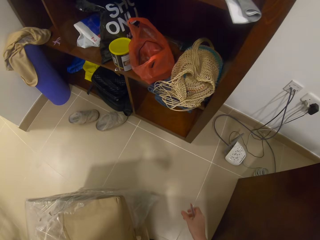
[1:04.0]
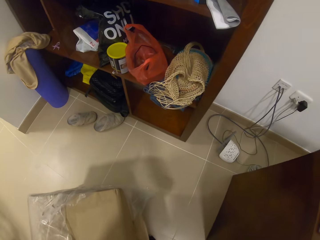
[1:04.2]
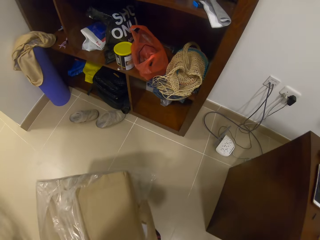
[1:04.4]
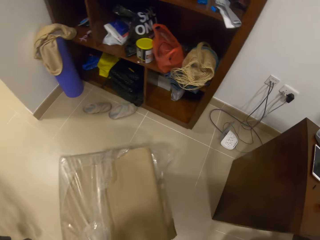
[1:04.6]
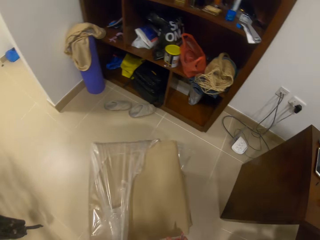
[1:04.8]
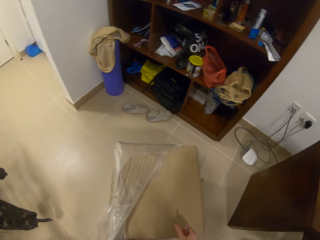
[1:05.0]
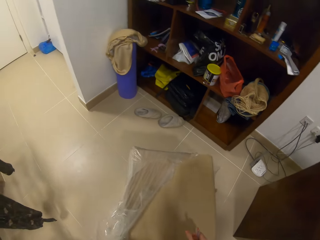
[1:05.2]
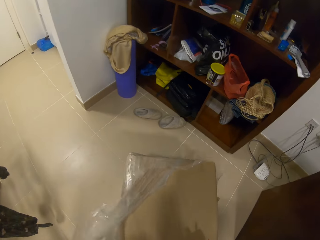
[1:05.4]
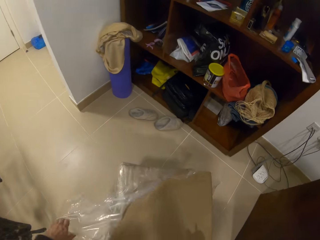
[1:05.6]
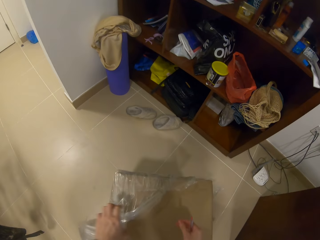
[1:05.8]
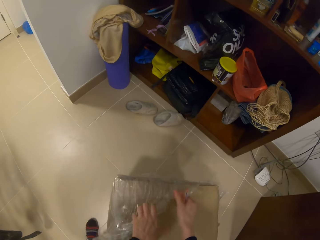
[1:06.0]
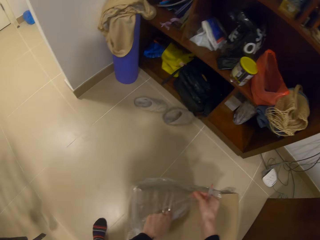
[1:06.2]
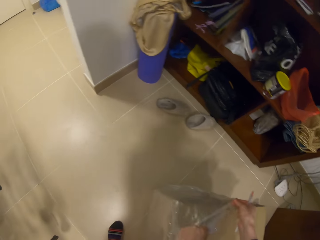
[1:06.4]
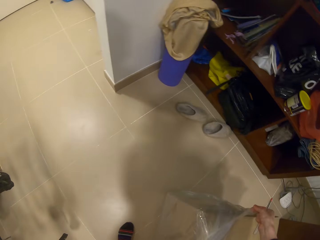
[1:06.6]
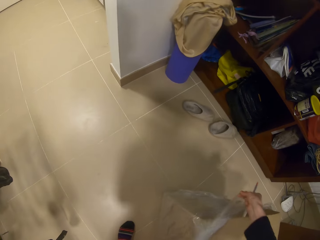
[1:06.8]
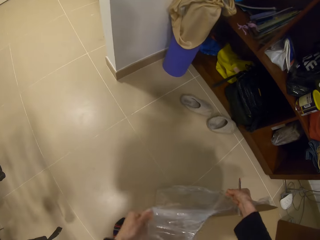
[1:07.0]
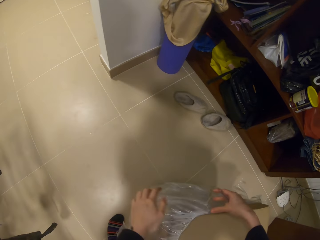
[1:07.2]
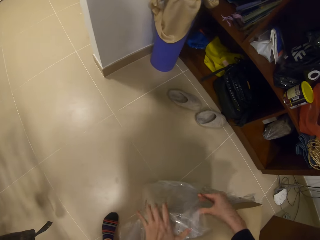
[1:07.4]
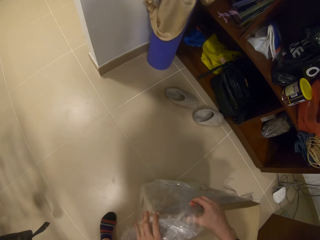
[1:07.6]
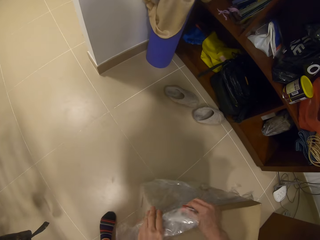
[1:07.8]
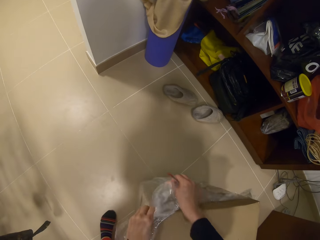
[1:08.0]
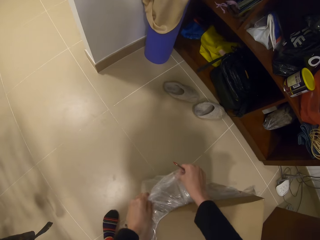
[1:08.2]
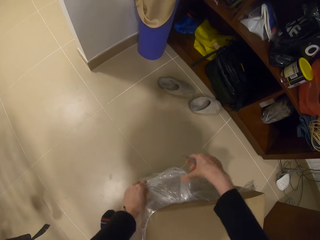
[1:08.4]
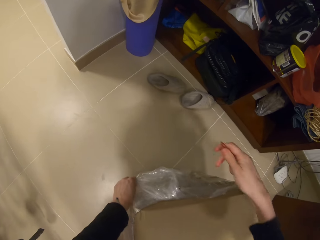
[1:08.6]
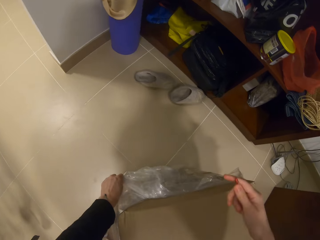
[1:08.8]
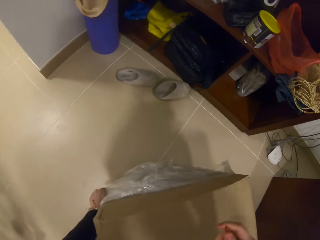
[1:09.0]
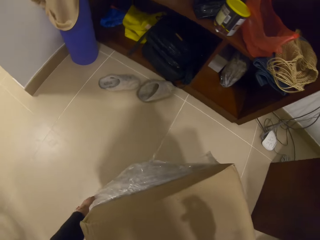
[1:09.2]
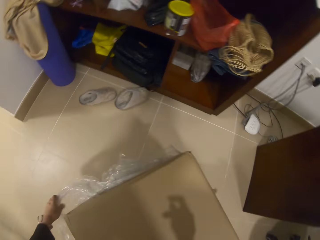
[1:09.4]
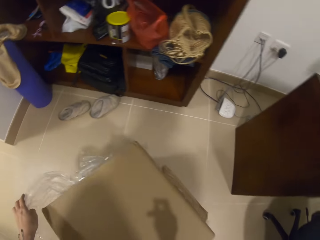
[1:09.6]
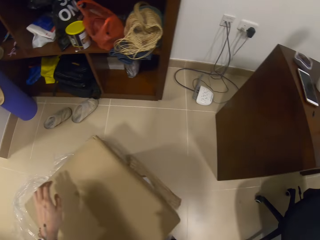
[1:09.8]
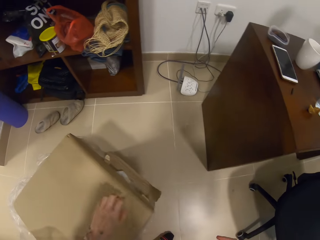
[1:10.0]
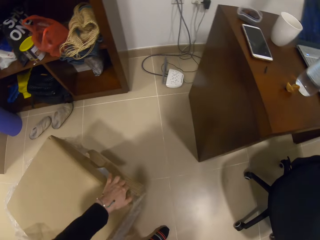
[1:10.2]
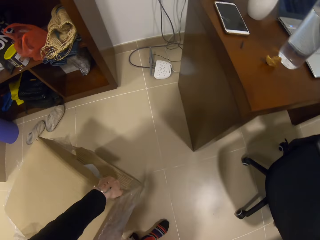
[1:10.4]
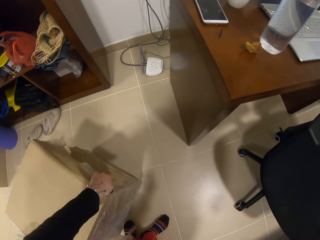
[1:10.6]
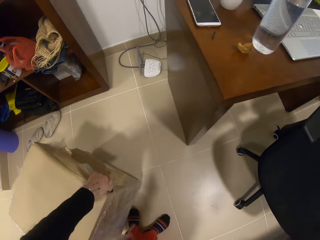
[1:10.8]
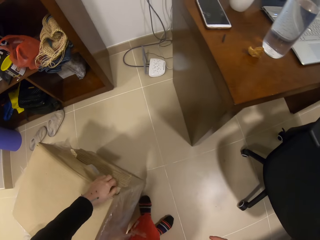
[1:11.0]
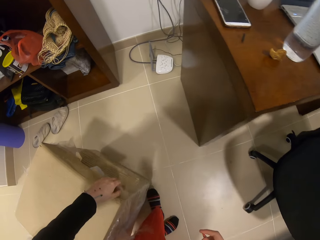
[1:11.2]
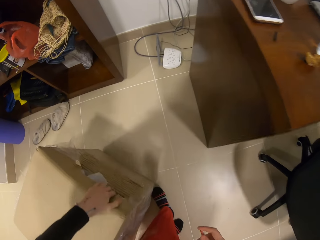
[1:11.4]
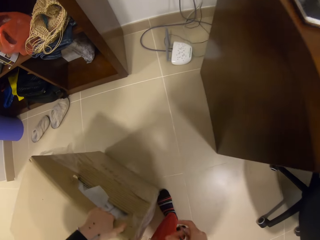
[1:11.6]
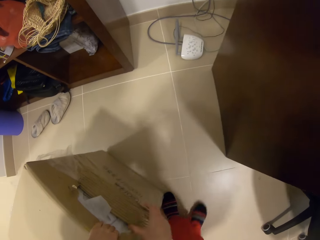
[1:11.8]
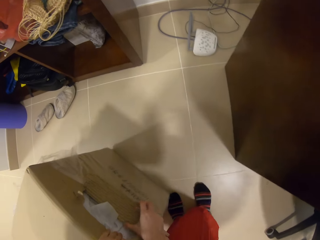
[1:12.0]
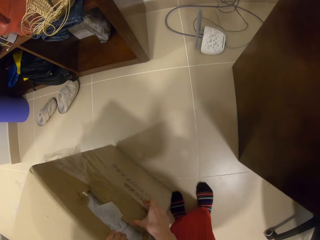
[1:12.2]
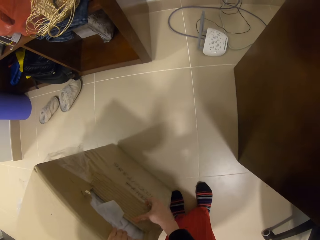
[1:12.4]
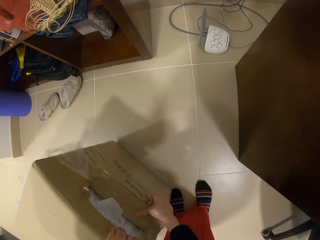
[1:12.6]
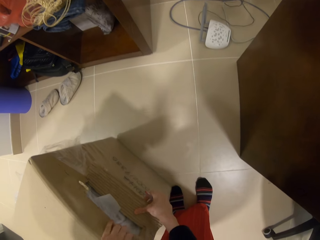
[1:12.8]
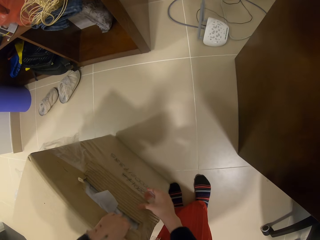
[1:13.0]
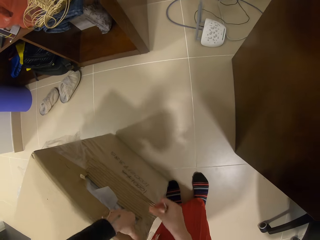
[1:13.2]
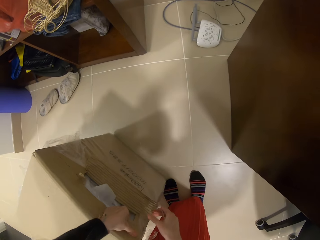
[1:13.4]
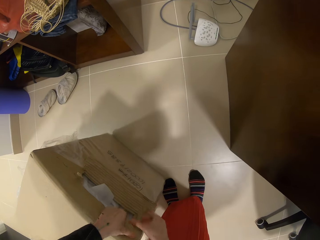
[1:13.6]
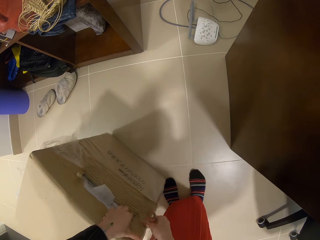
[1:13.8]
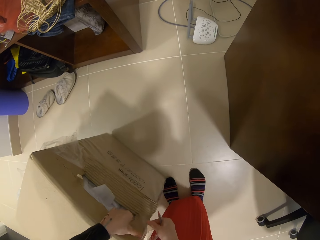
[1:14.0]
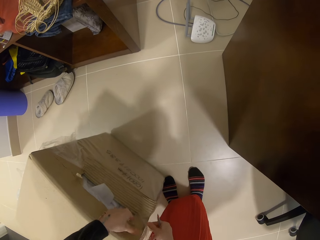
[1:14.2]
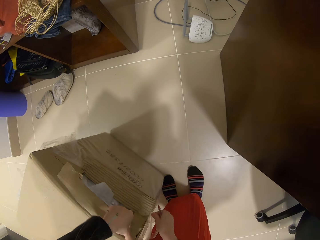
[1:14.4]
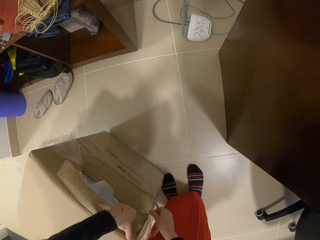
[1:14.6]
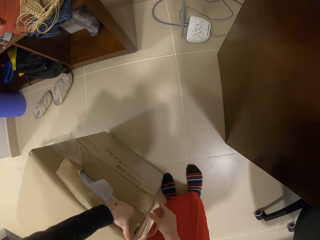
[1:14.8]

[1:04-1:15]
The camera wearer tears the paper. They remove the paper from the box.

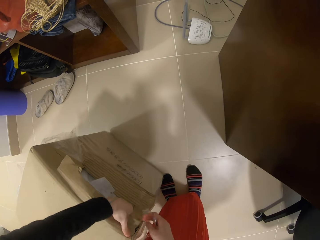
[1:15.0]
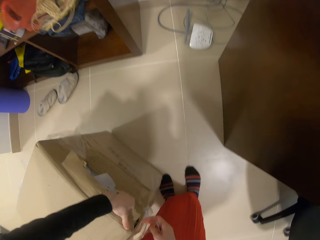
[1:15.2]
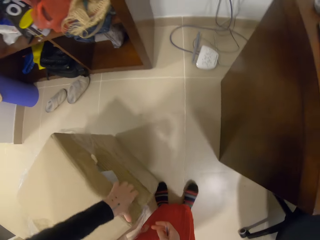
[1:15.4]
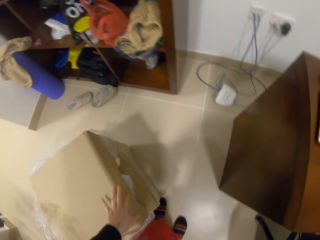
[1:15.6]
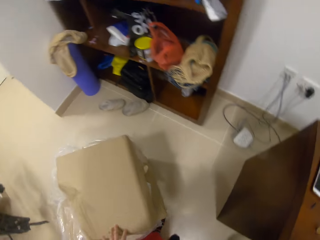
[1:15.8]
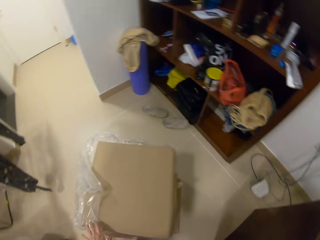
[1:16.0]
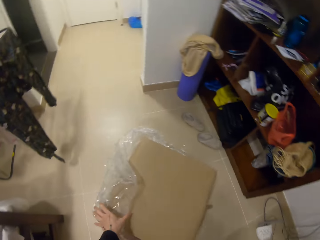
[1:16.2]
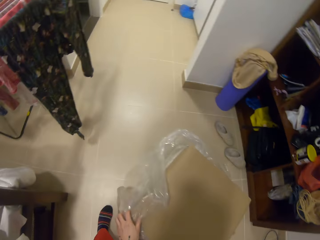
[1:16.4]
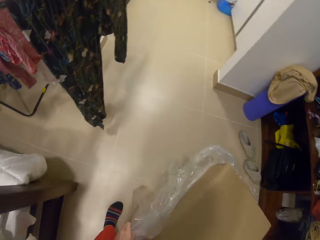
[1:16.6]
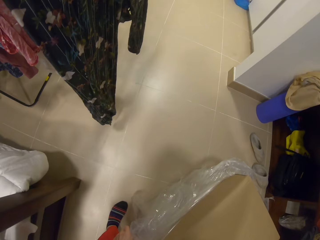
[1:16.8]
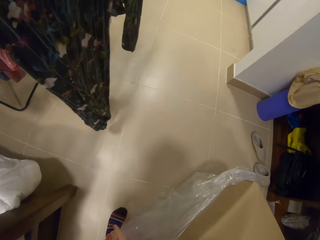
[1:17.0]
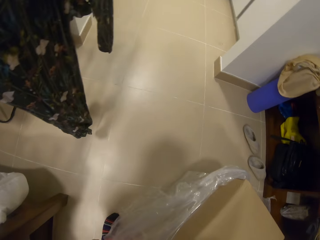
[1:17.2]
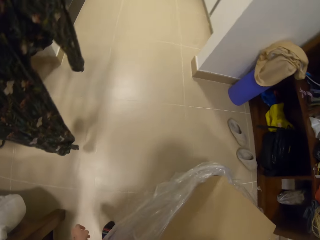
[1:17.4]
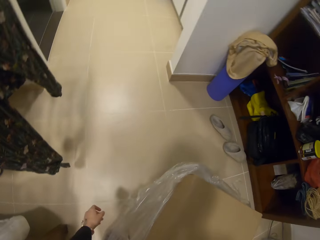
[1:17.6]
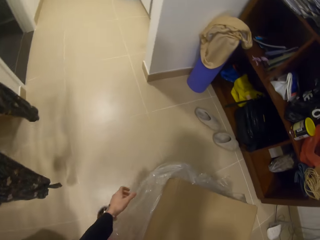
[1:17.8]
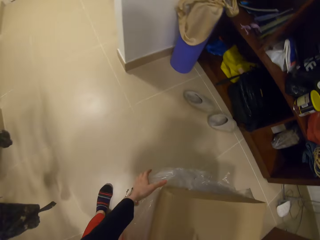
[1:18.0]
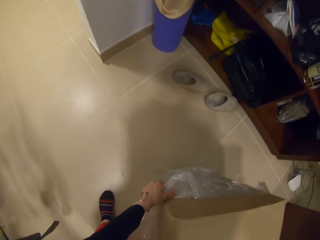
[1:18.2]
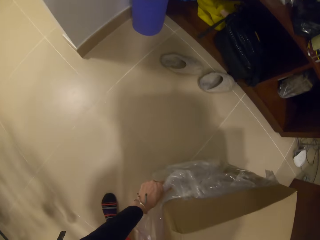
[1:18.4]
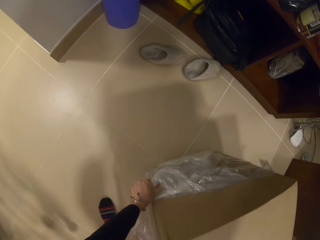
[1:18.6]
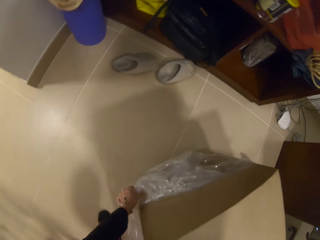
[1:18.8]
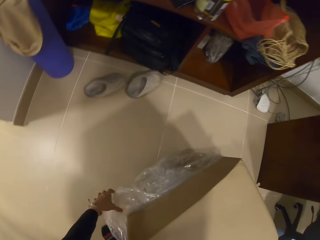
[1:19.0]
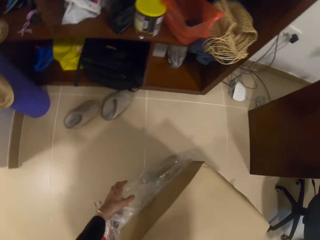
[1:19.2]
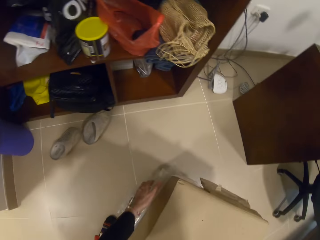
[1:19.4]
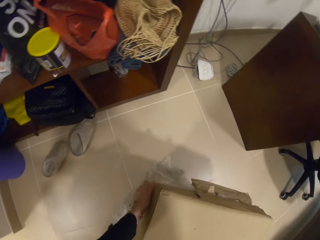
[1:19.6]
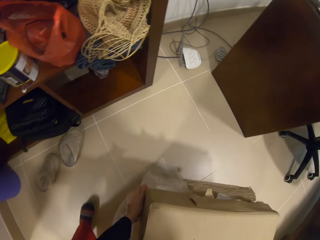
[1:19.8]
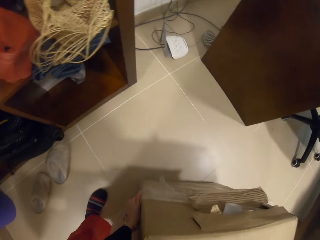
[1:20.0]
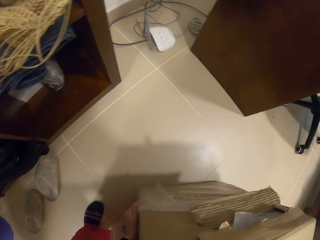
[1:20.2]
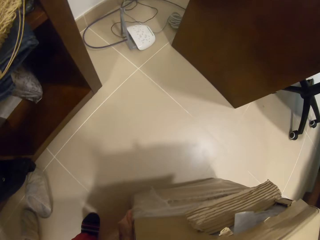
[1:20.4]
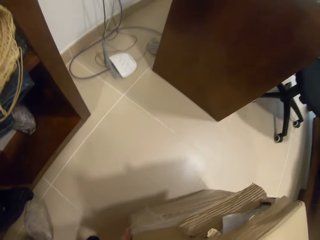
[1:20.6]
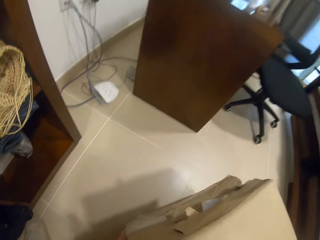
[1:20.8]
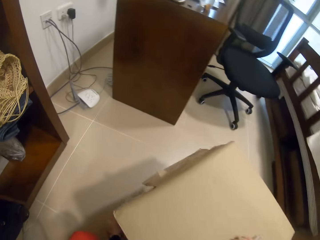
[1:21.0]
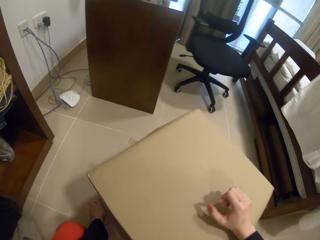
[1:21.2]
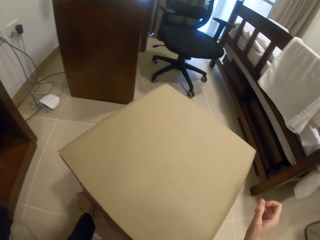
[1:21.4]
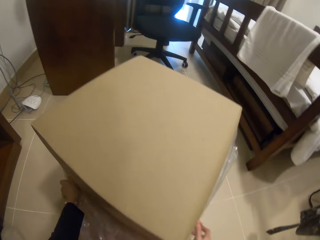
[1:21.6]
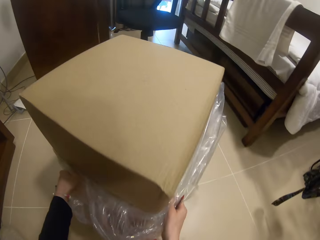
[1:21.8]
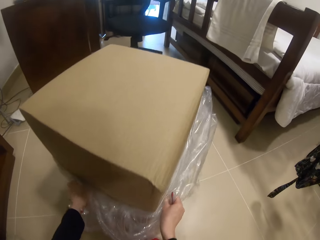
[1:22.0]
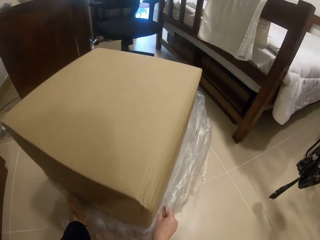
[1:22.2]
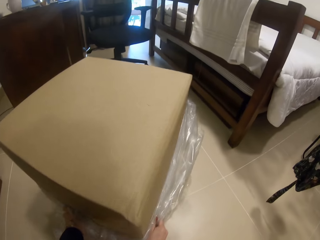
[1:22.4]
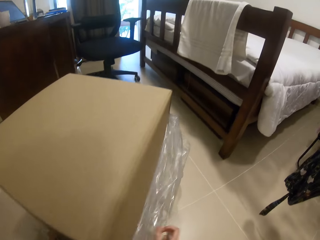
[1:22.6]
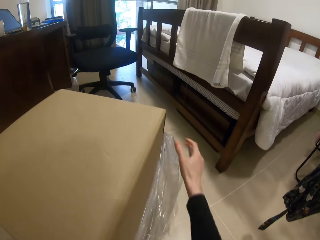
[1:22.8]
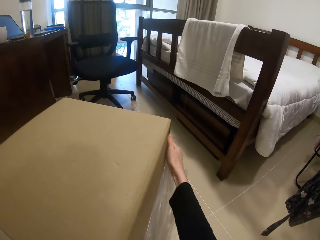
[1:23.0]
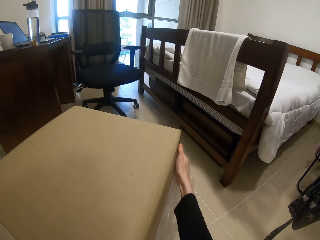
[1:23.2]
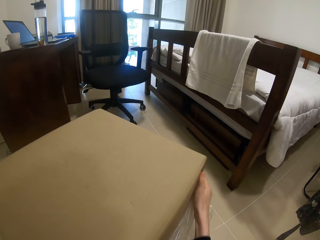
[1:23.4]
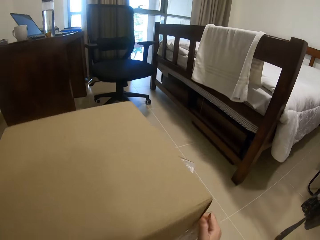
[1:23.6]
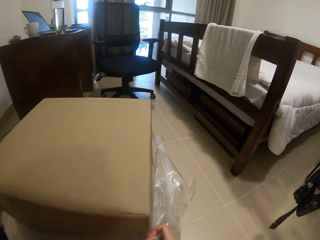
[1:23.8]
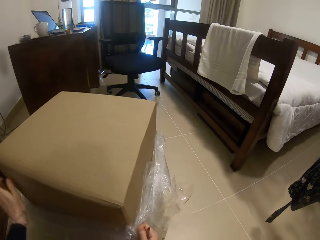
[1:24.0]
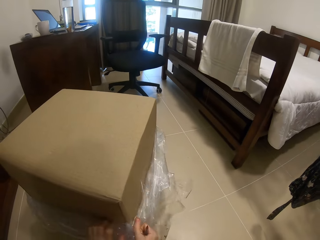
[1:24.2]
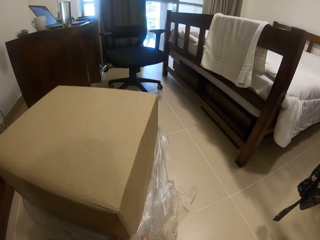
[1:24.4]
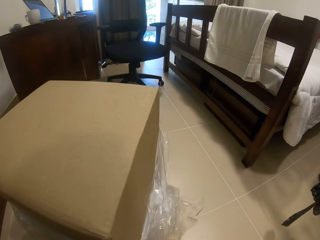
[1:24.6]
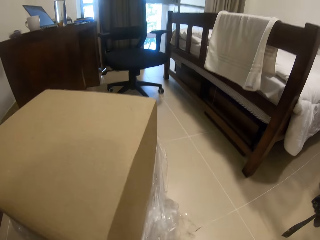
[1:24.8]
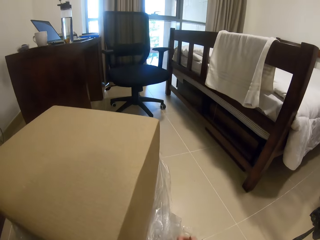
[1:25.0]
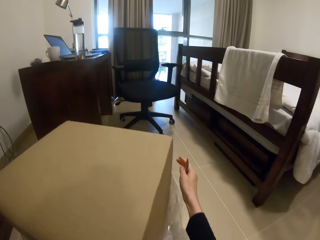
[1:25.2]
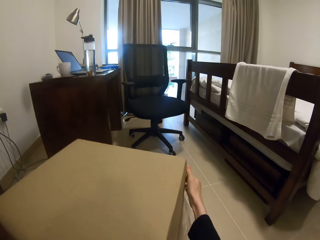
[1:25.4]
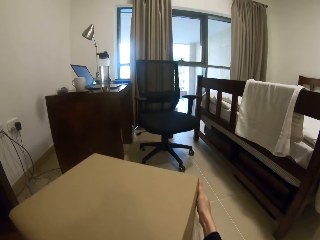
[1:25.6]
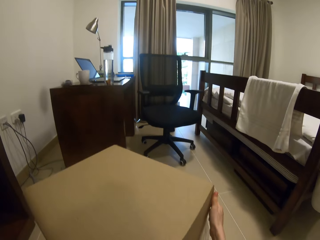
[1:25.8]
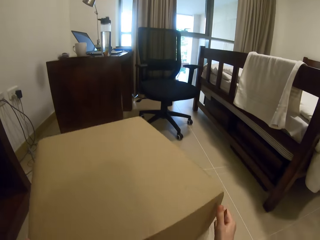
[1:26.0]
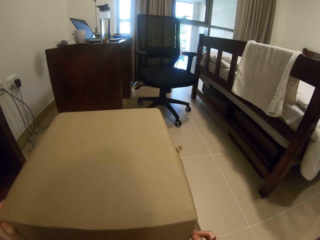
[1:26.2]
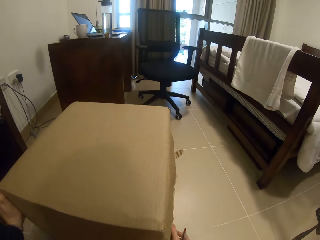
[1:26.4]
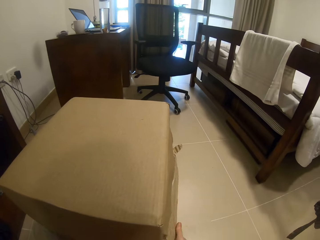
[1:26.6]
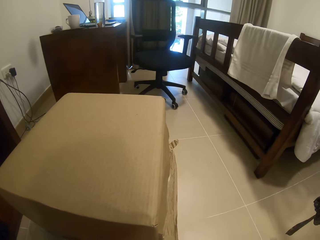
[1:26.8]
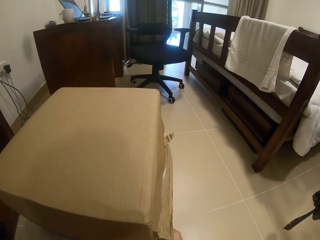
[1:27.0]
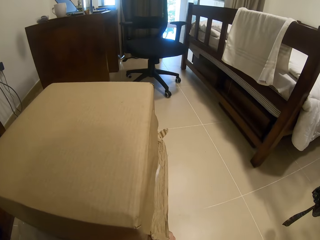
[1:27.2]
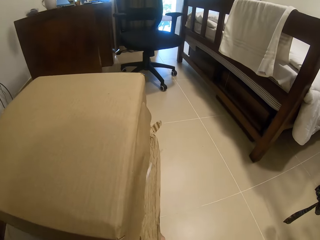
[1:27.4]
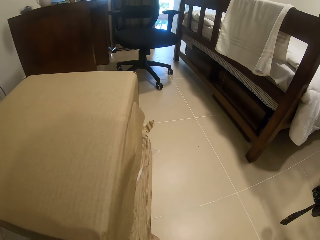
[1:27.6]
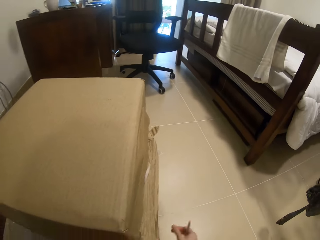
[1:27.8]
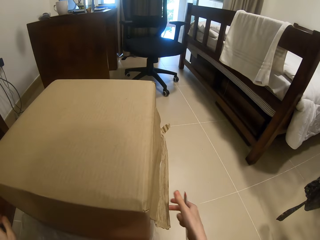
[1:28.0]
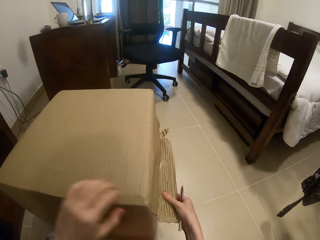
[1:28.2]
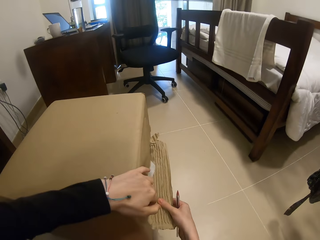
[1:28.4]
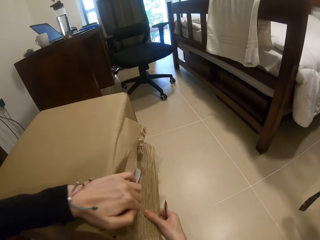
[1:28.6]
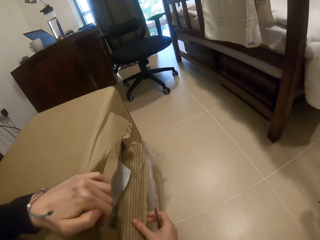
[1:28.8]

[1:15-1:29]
The camera wearer removes polythene from the box. They move the box and turn the box. They remove paper from the box. They turn the box.
